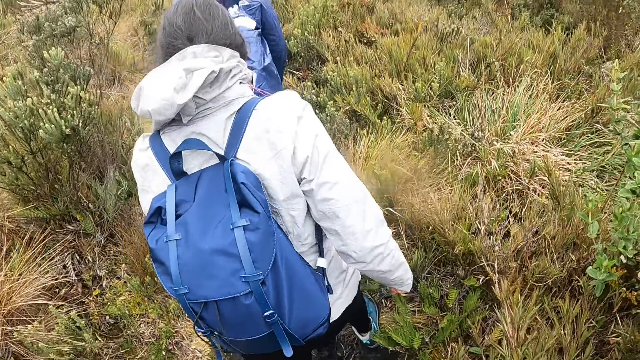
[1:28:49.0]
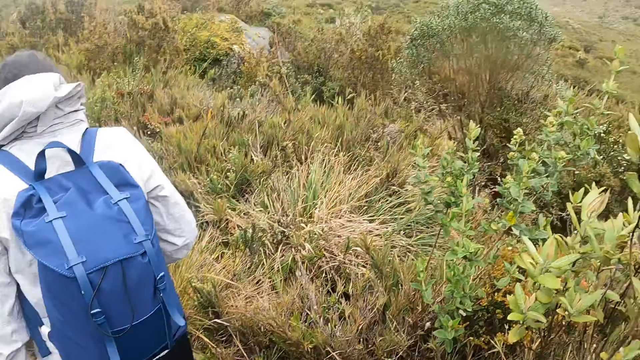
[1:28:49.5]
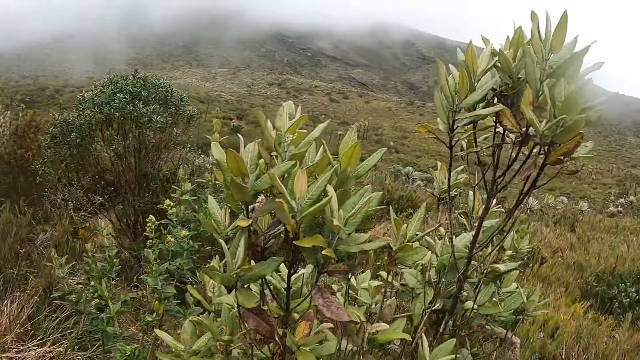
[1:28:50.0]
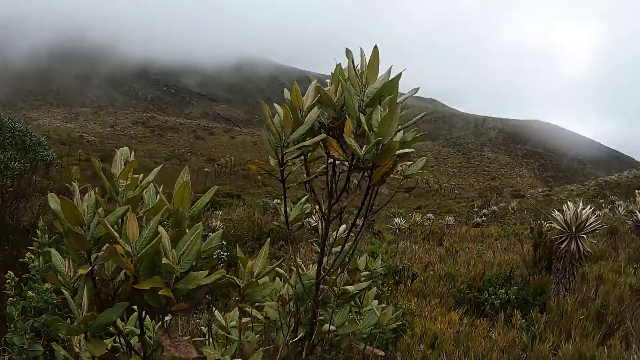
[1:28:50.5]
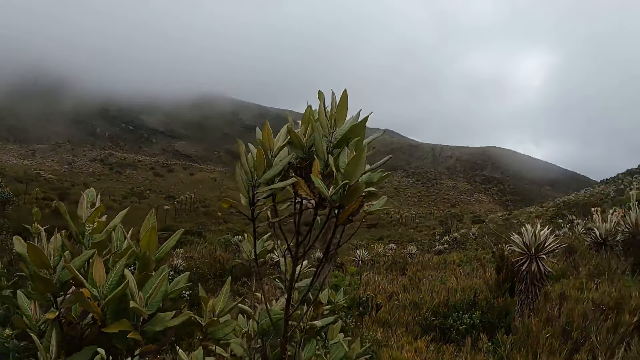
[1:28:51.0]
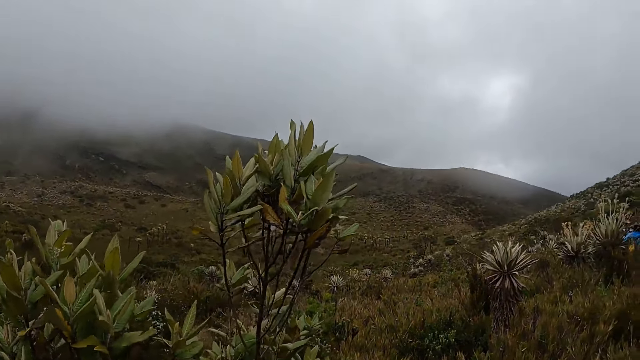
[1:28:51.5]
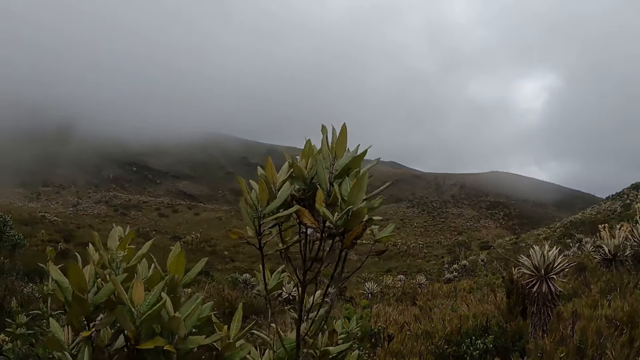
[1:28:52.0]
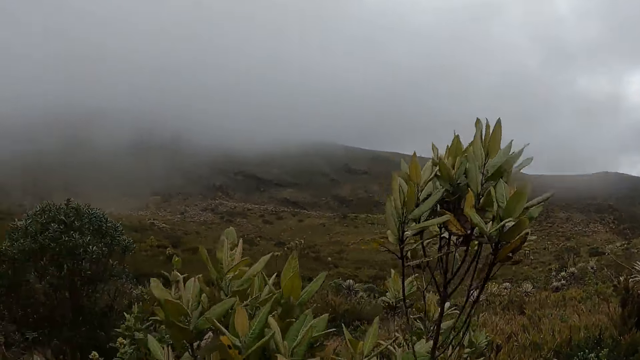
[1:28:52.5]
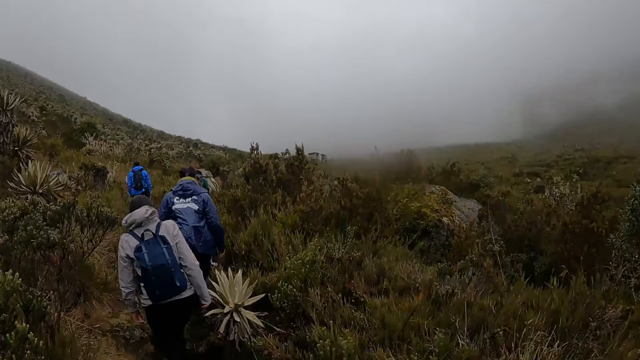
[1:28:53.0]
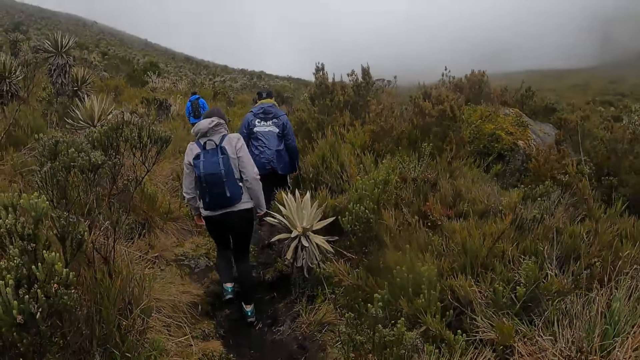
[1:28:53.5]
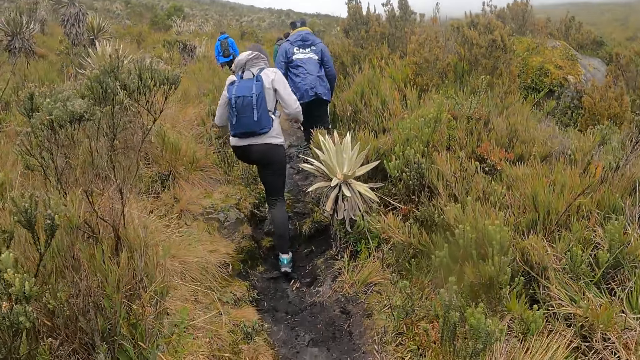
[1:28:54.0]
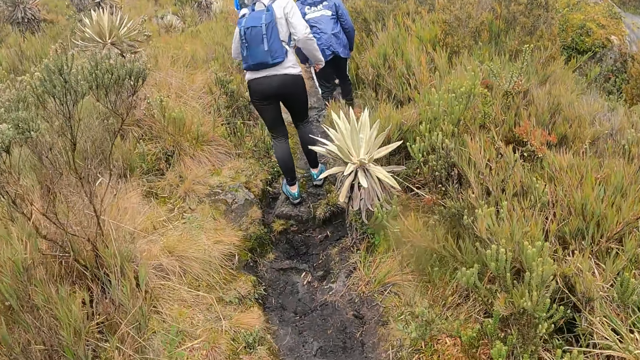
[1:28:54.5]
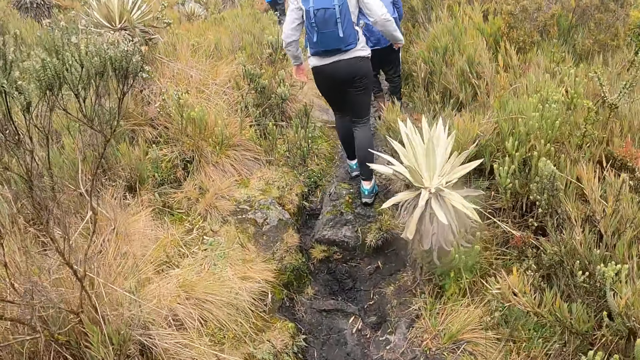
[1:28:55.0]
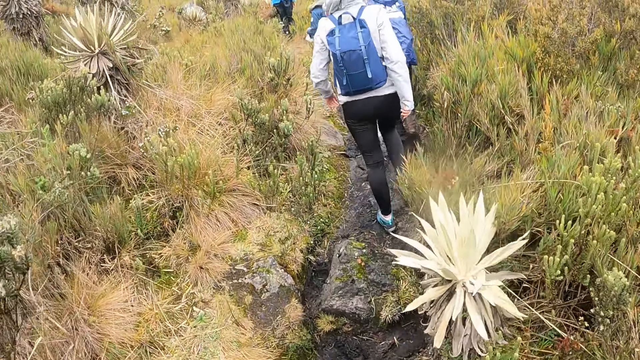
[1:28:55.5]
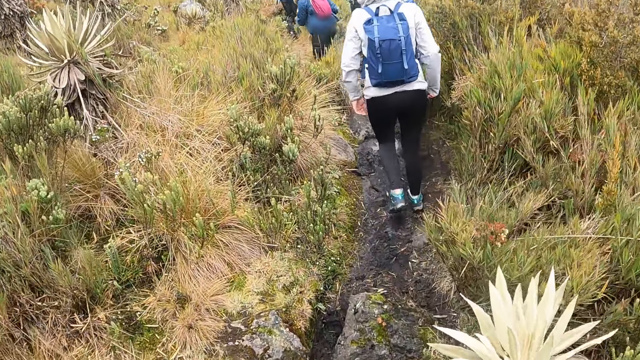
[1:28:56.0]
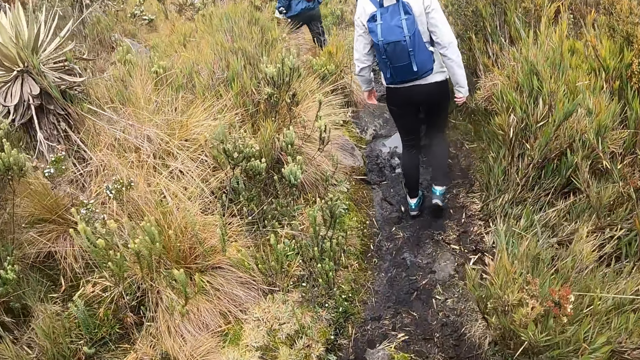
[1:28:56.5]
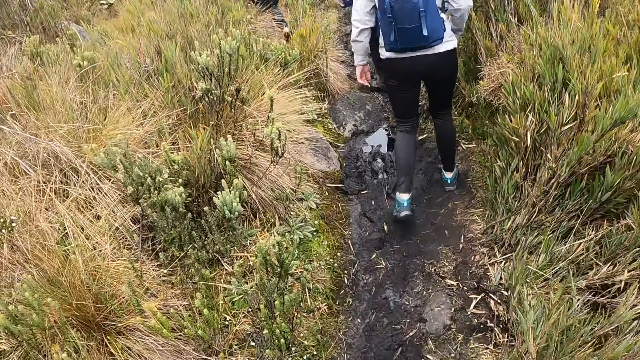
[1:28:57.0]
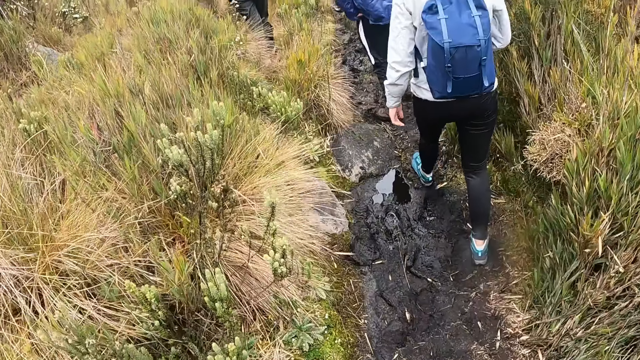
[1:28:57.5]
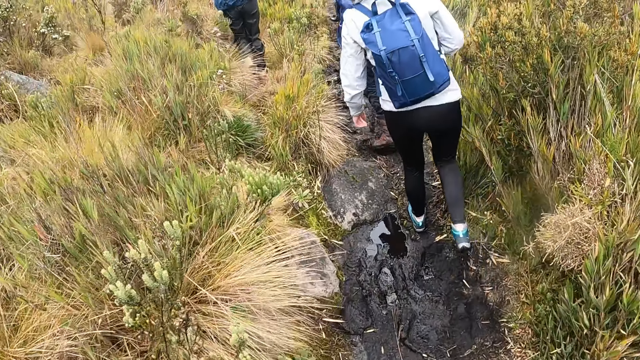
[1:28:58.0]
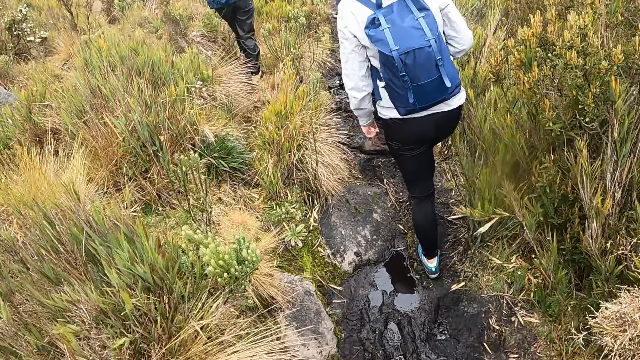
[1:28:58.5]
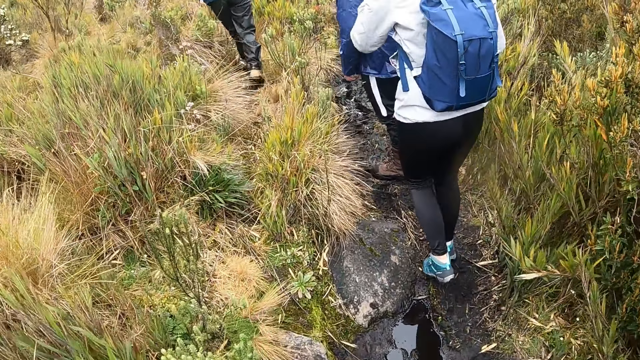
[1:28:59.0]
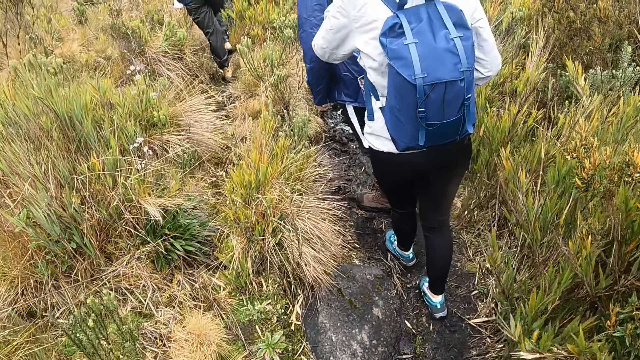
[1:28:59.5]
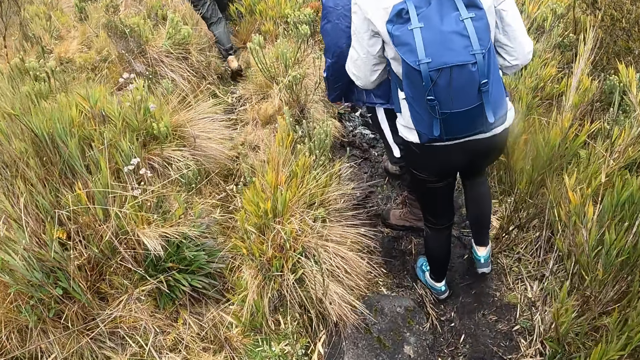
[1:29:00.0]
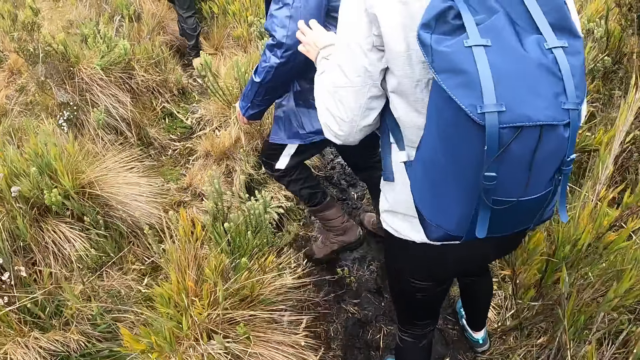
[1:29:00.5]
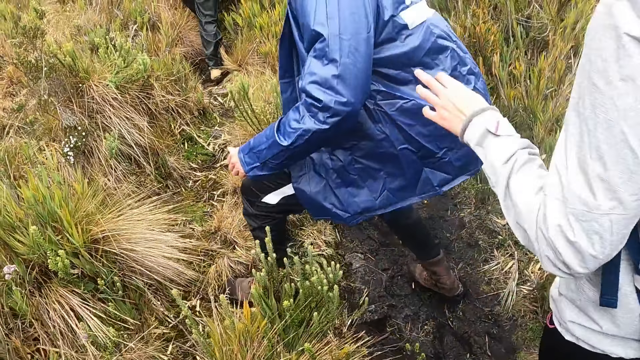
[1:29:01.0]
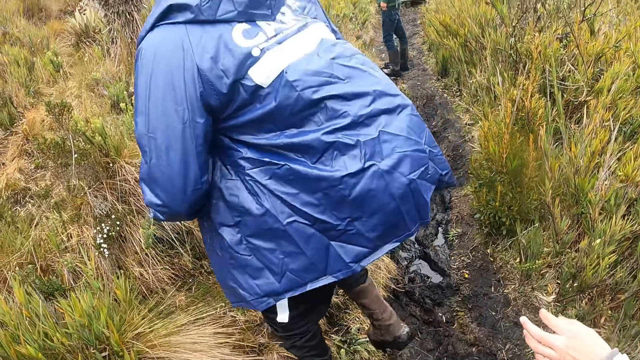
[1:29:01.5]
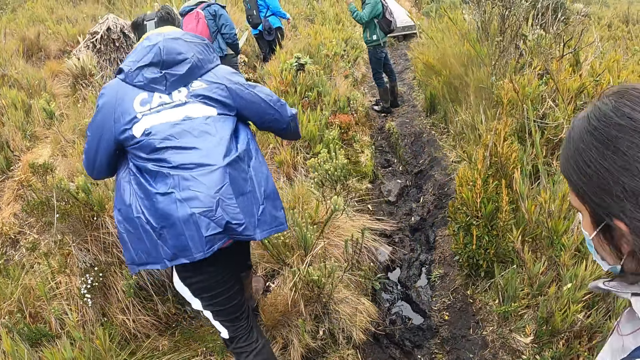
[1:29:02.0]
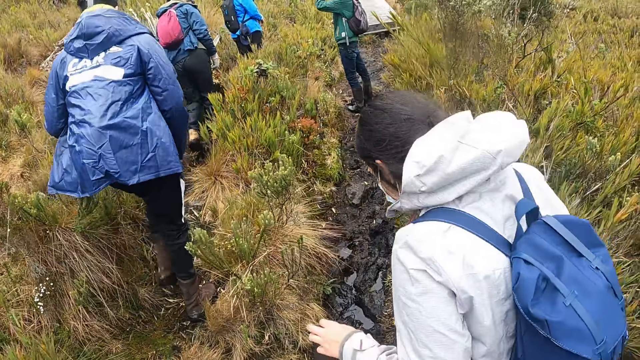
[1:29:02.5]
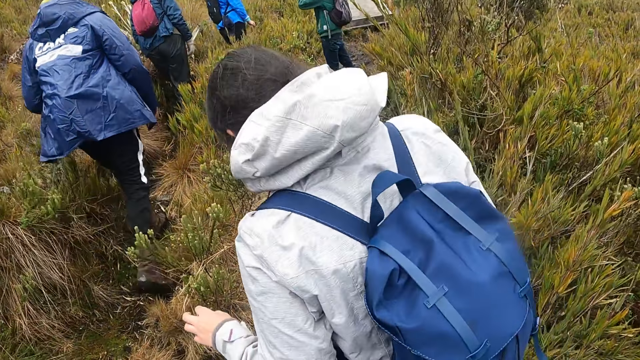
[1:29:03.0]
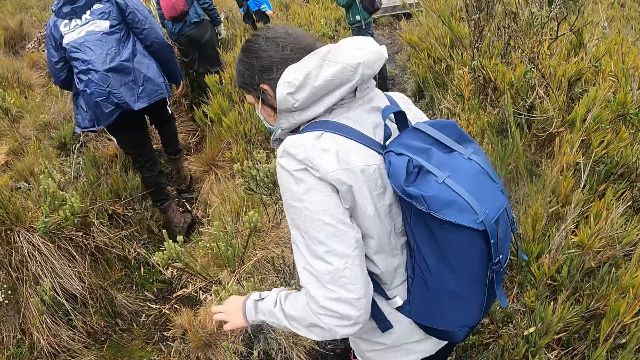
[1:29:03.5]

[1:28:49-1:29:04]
The camera wearer looks around. They walk around. The woman touches the man with her left hand.

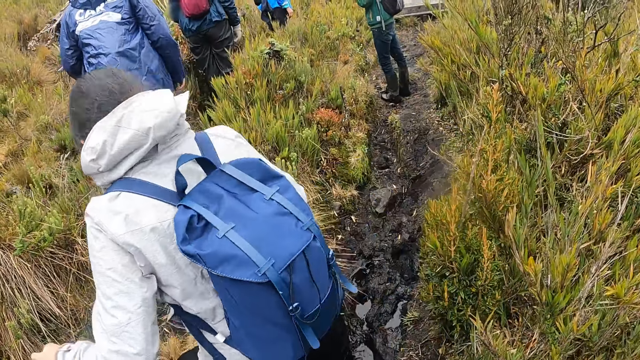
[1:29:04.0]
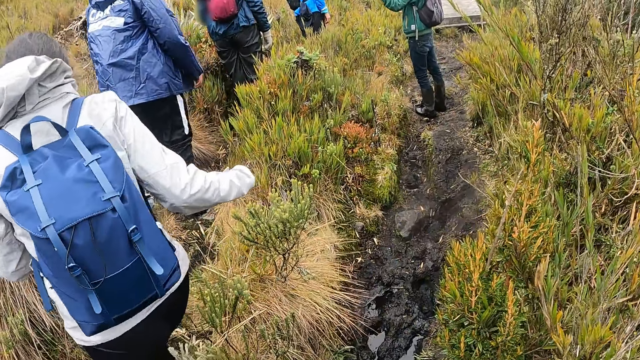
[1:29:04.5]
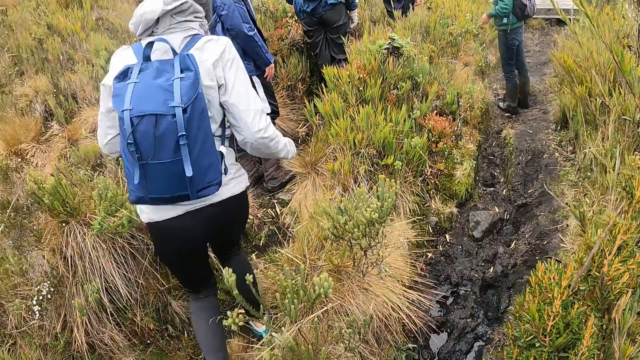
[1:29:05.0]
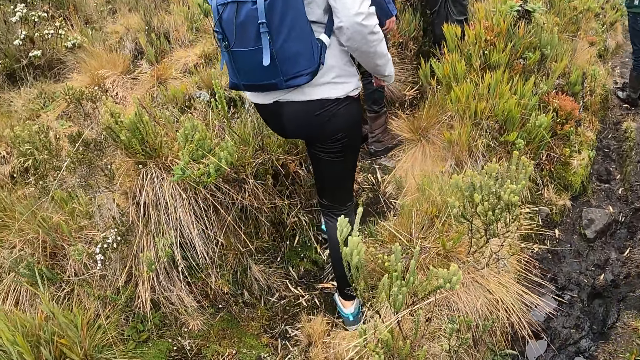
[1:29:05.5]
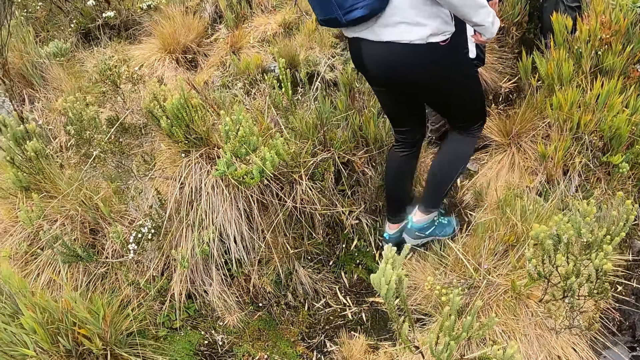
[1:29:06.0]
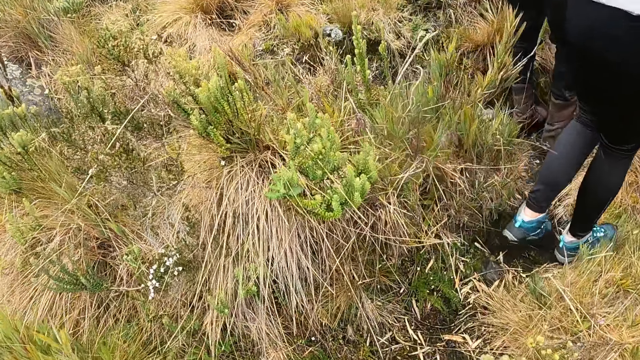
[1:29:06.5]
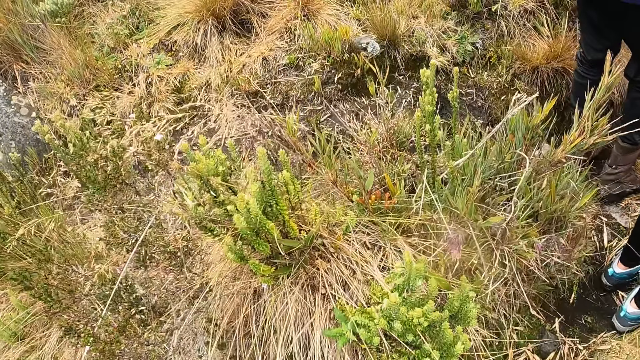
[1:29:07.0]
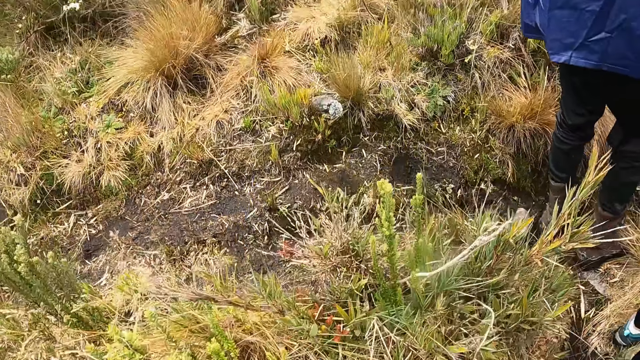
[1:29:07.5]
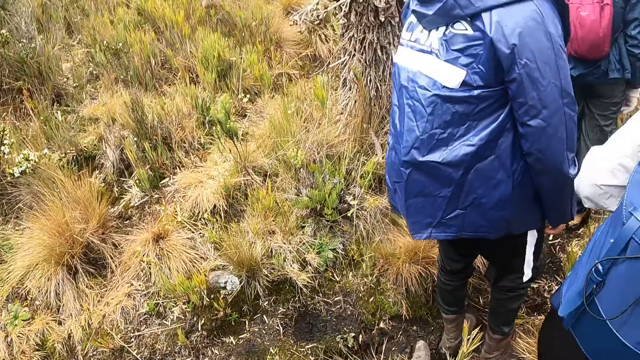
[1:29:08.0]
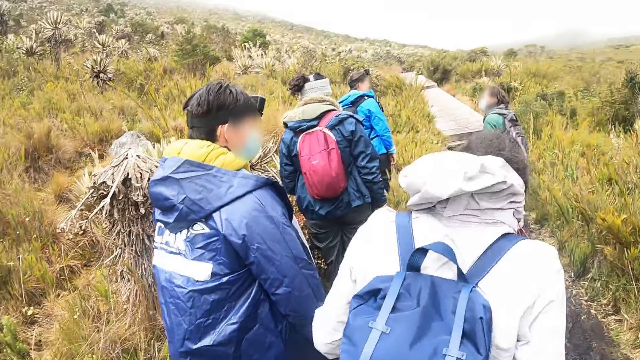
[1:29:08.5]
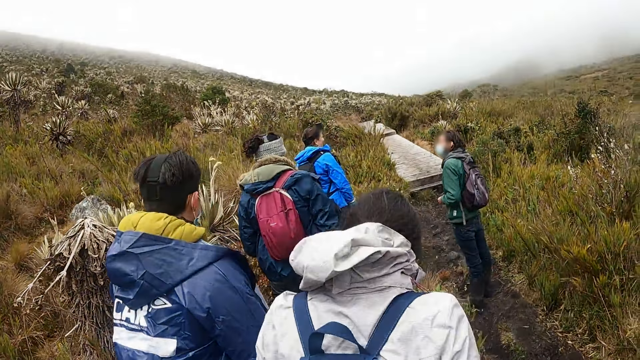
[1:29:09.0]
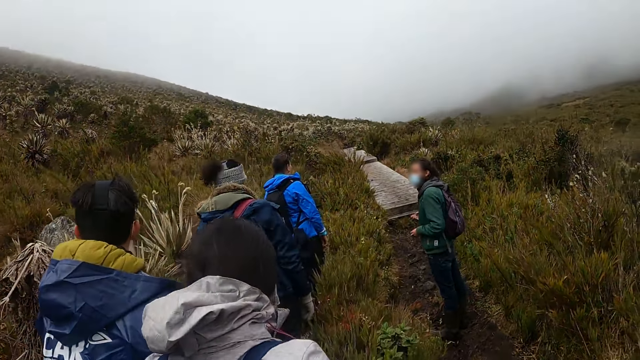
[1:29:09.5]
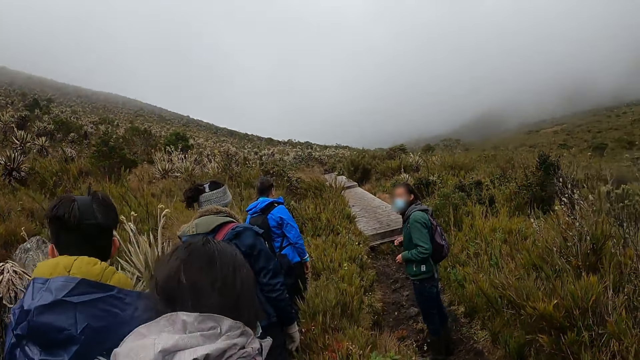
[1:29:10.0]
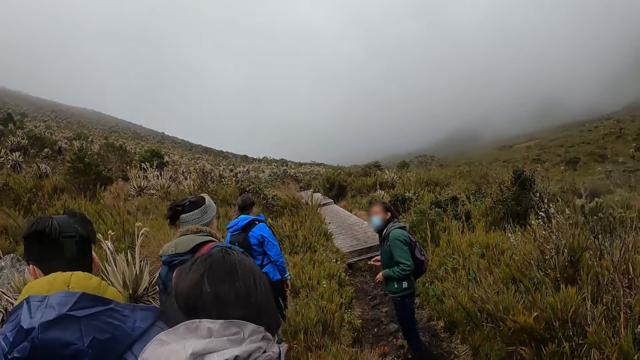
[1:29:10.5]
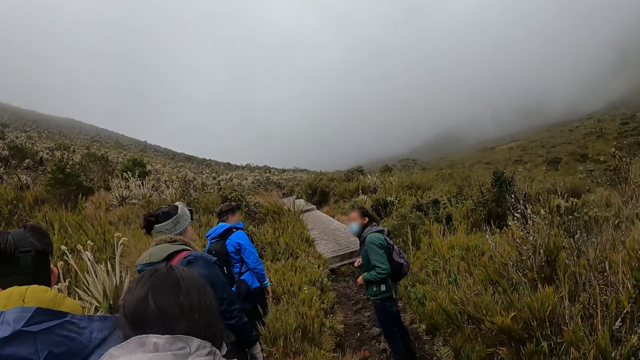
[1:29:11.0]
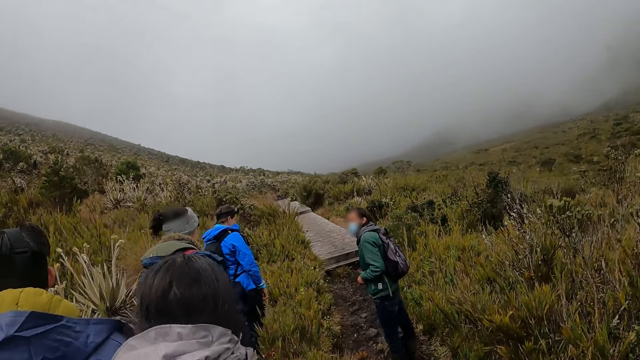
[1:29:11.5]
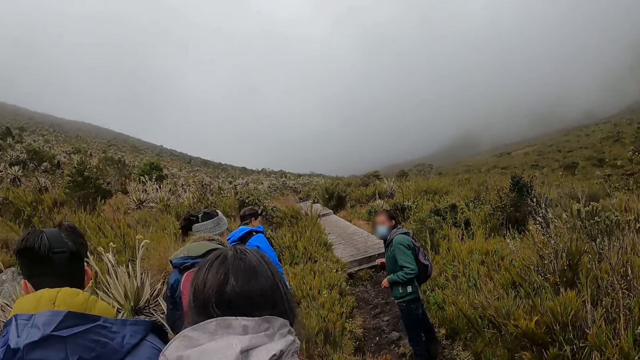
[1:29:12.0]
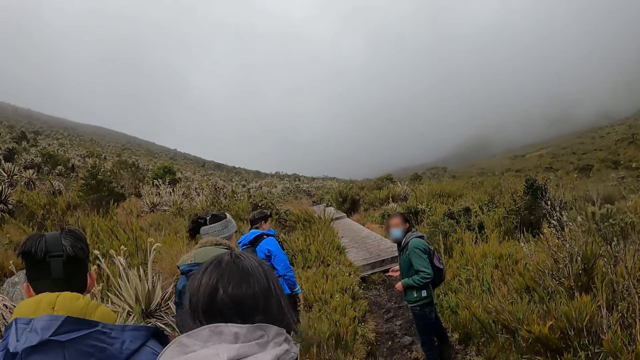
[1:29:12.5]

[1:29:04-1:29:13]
A man interacts with the camera wearer and a group of people. The camera wearer looks around.
